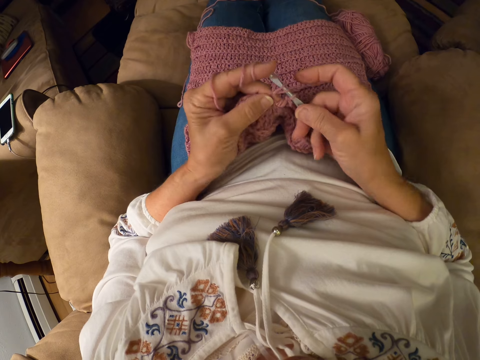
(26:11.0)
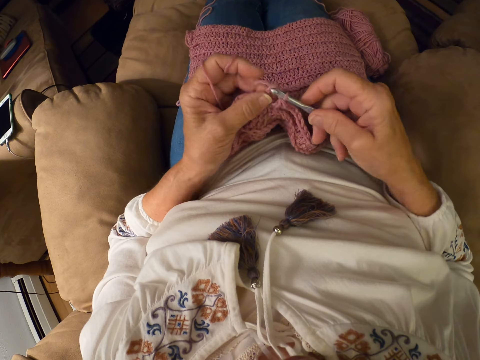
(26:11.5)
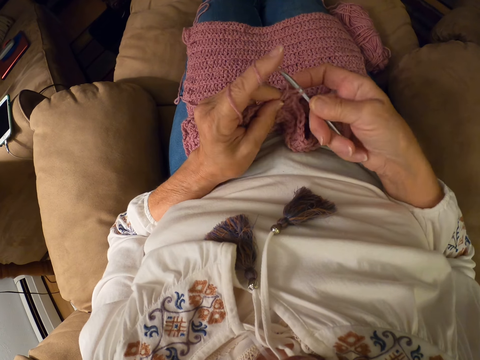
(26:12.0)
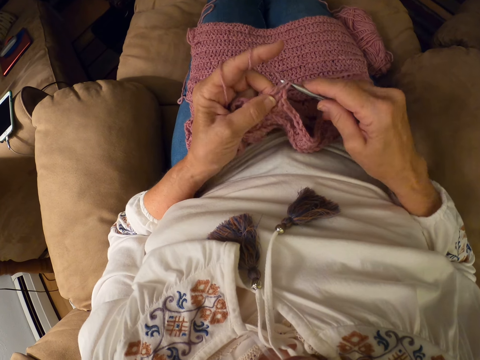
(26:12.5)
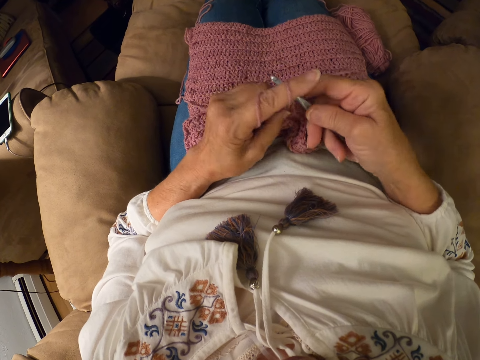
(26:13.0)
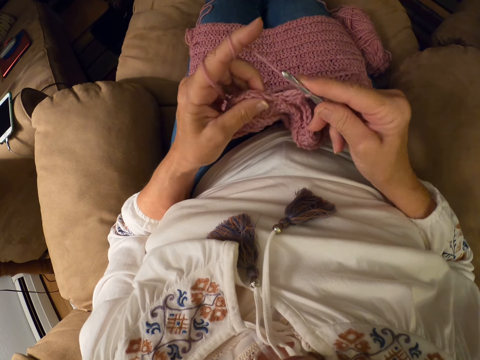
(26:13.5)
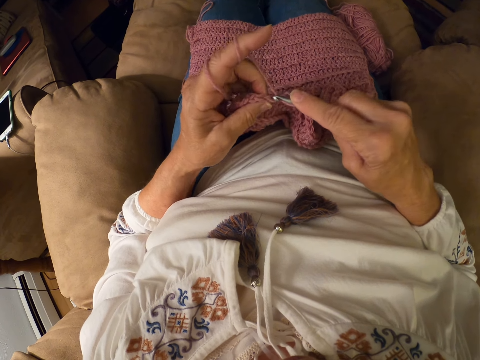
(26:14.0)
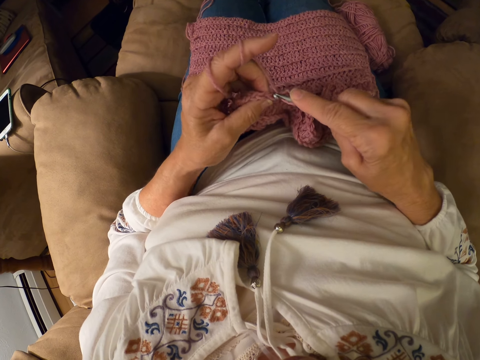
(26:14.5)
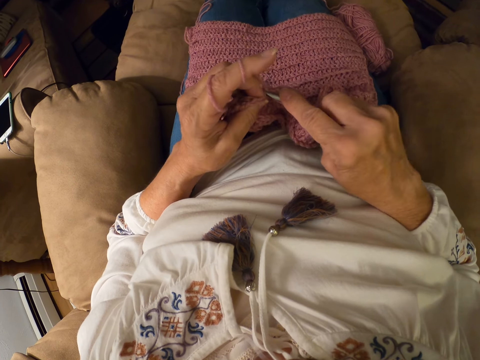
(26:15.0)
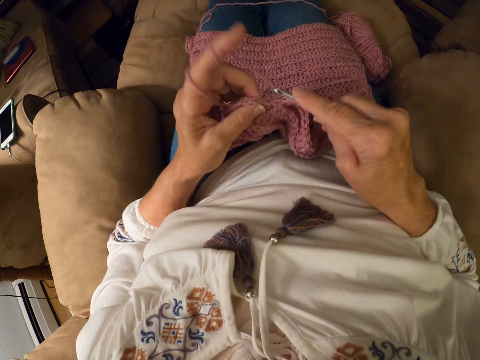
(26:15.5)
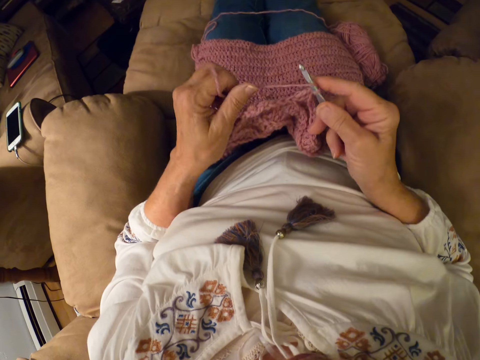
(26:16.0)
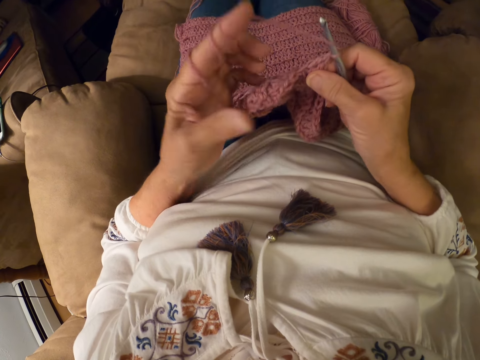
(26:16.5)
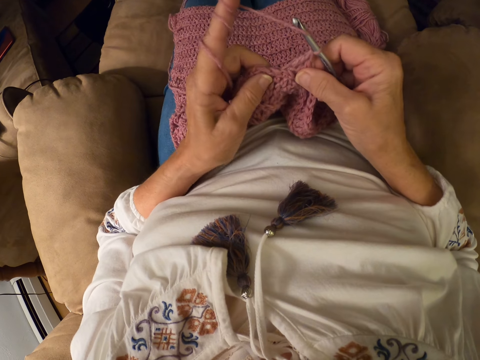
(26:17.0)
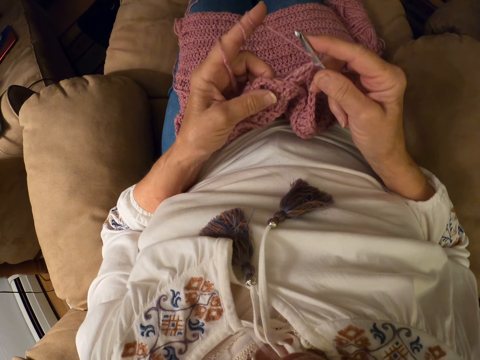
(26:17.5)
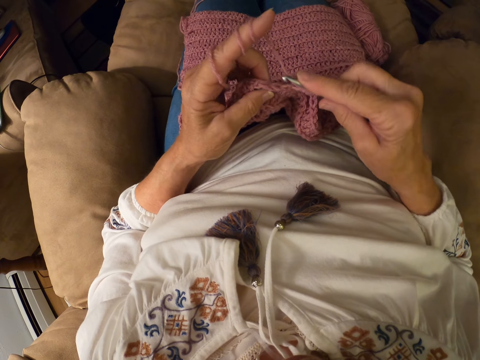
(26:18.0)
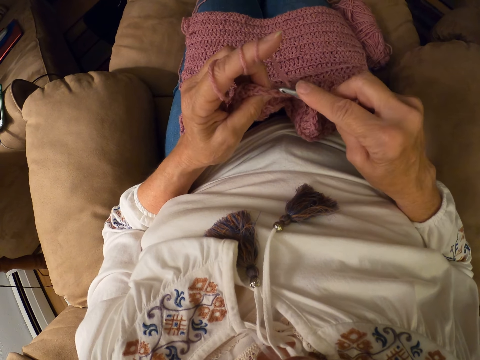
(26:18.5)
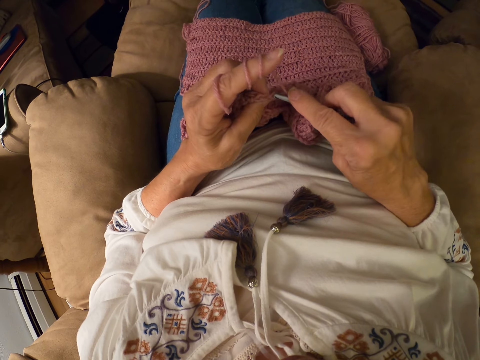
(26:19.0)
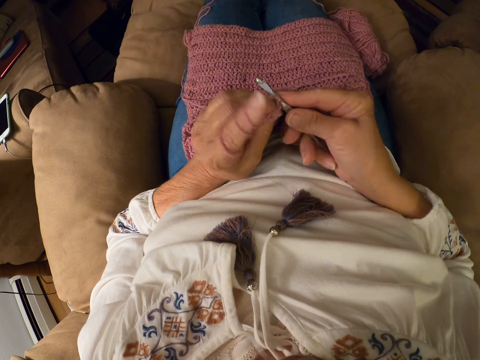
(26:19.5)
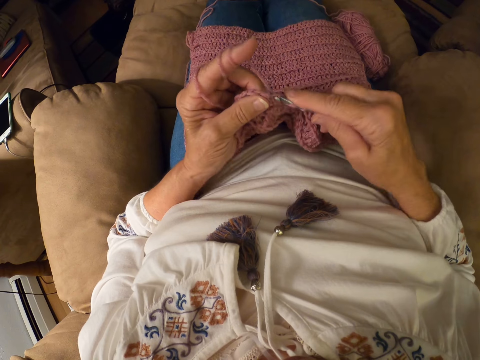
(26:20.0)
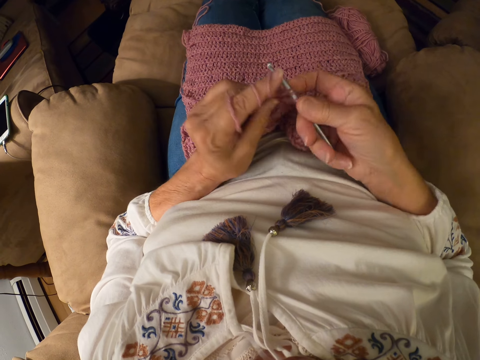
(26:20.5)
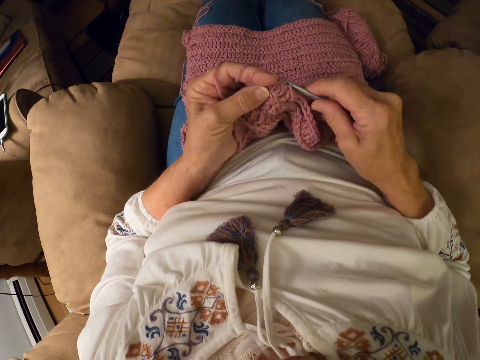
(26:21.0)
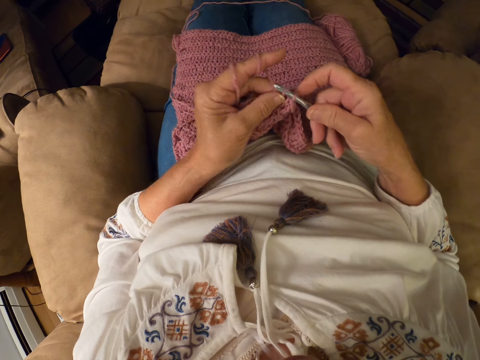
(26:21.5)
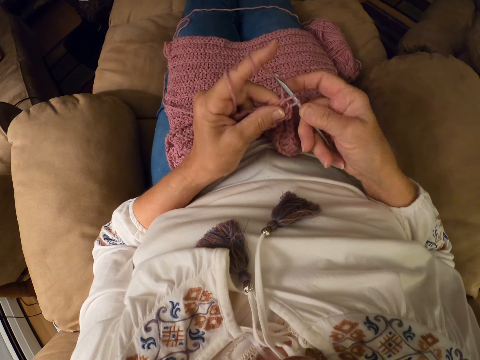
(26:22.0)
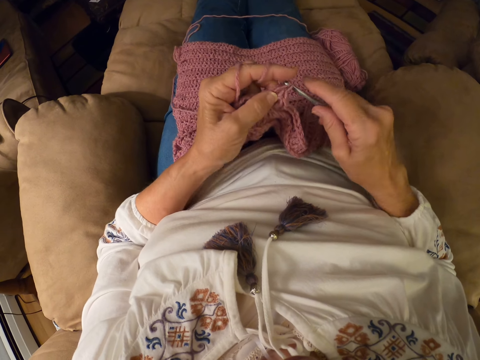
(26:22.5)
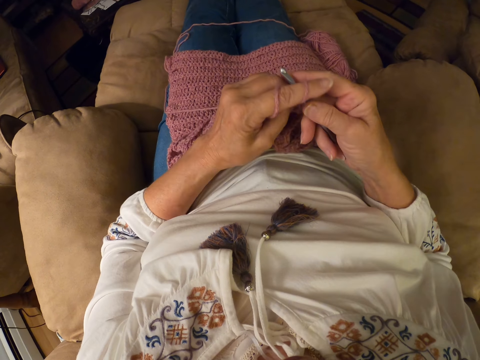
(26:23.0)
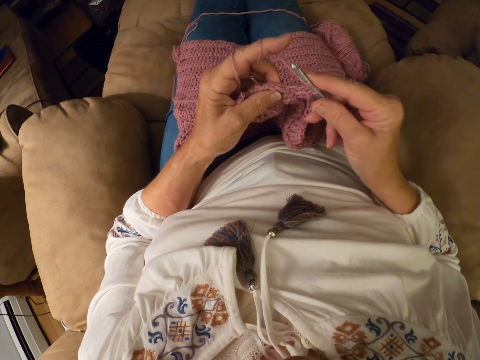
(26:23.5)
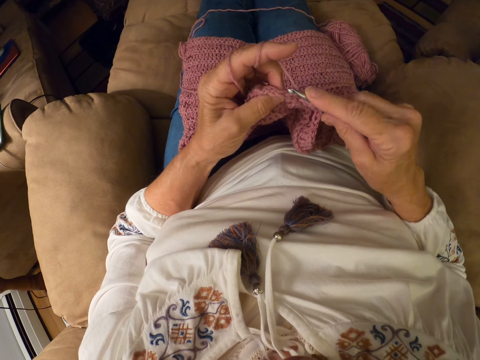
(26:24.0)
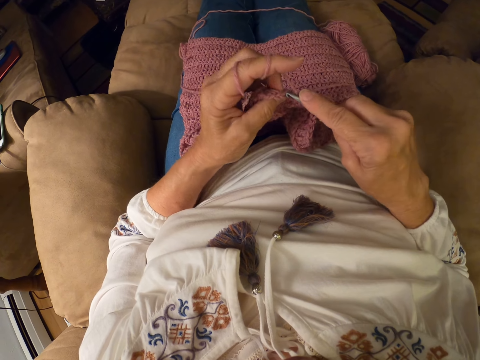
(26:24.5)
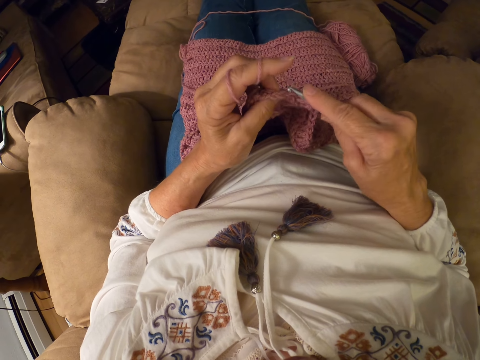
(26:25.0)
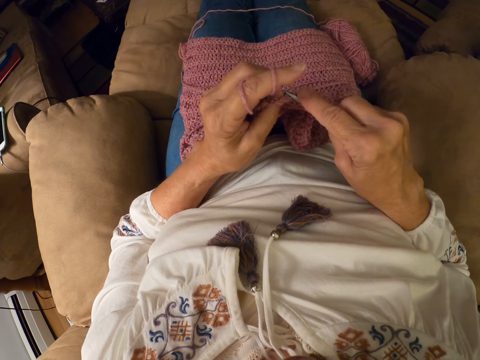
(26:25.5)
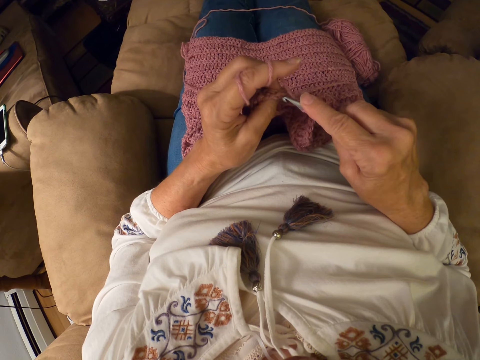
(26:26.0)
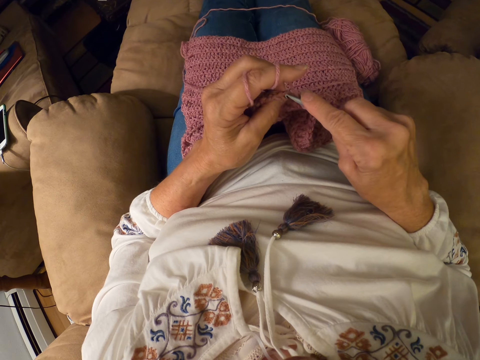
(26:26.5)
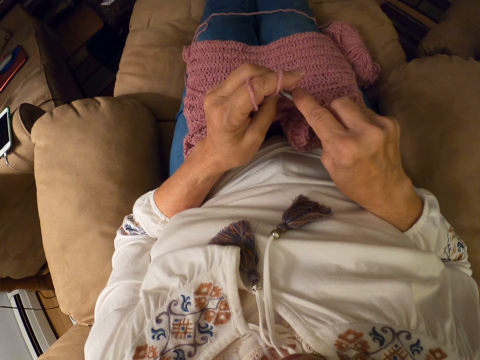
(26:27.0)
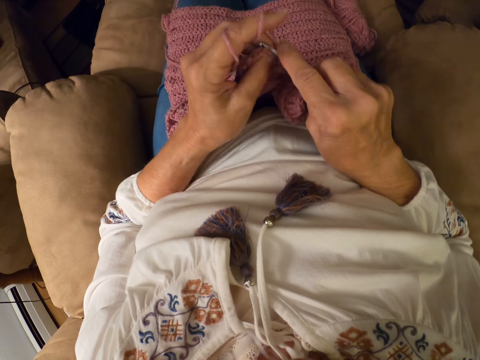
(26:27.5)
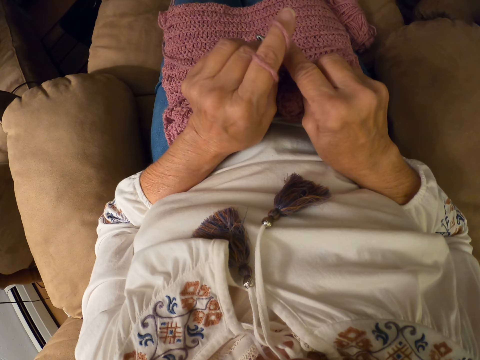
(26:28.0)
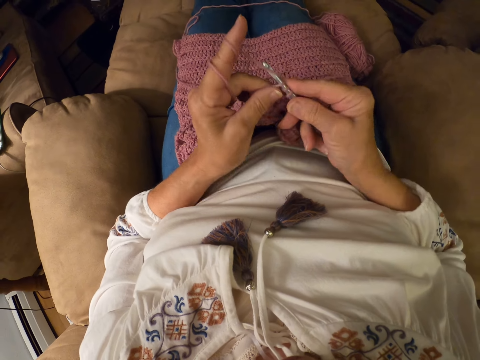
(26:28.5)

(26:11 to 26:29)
The camera wearer moves her hand backwards. She places the needle on the knitted yarn. She lets go of the knitted yarn. She rolls the yarn on her finger. She holds the knitted yarn with her fingers. She knits the yarn with the knitting needle. She moves her hand backwards. She knits the yarn with a knitting yarn.

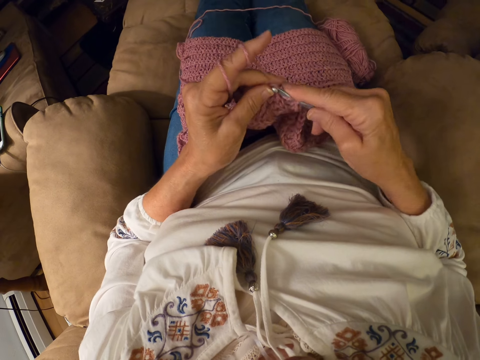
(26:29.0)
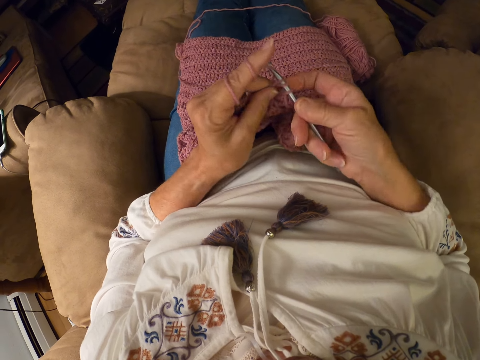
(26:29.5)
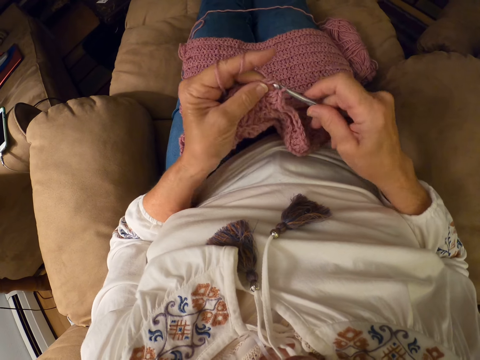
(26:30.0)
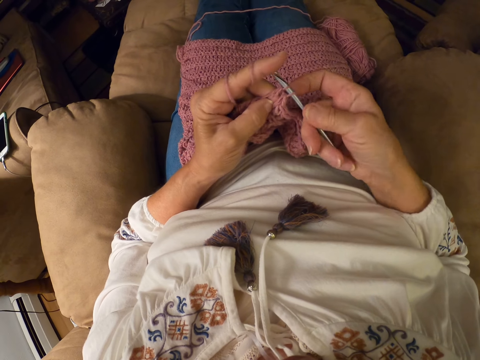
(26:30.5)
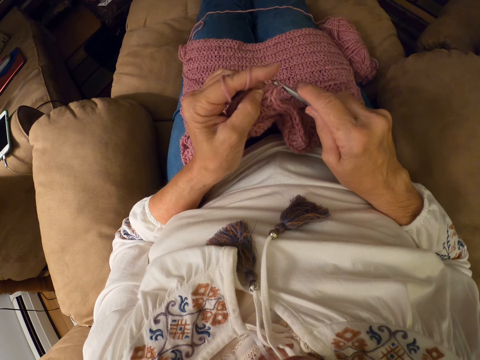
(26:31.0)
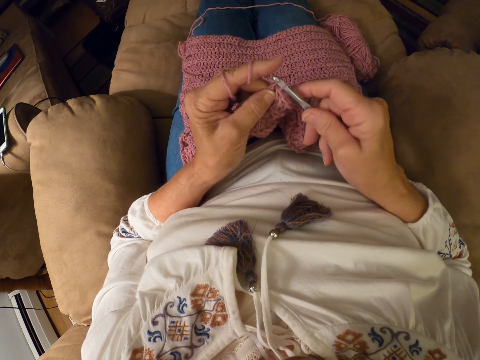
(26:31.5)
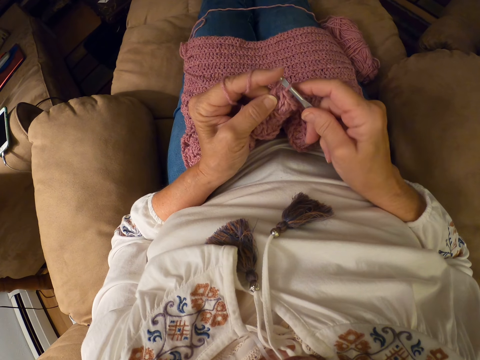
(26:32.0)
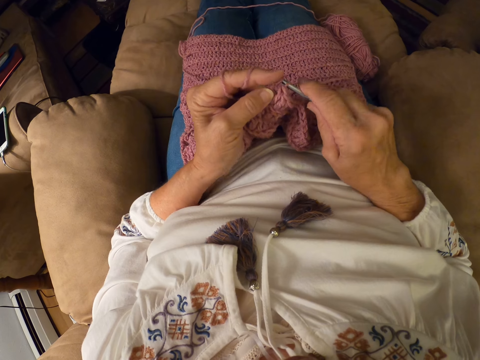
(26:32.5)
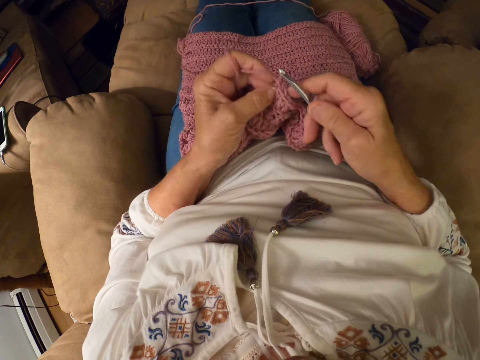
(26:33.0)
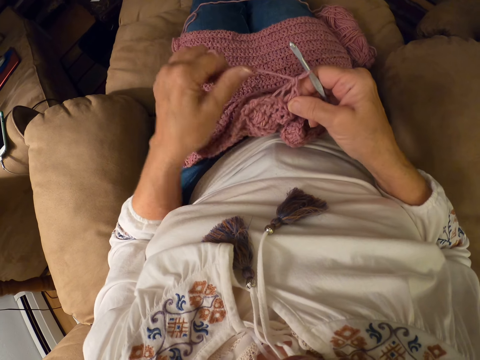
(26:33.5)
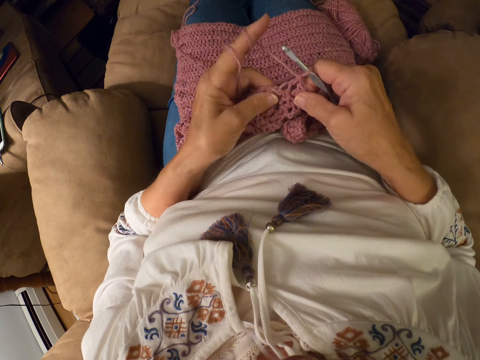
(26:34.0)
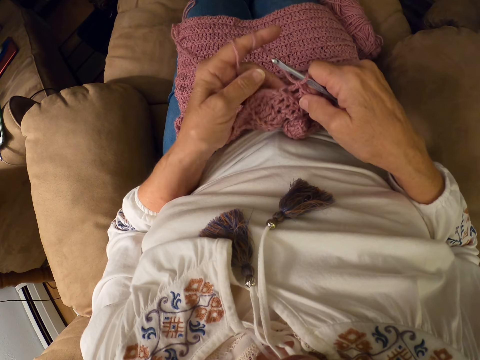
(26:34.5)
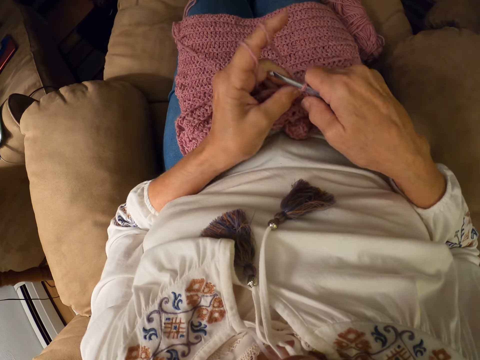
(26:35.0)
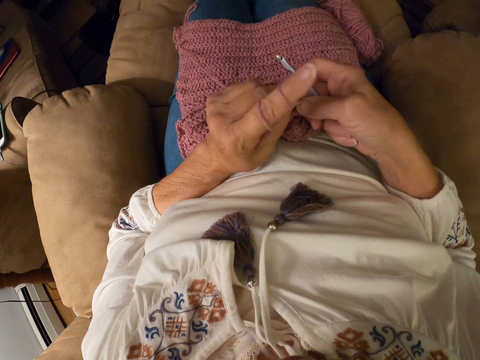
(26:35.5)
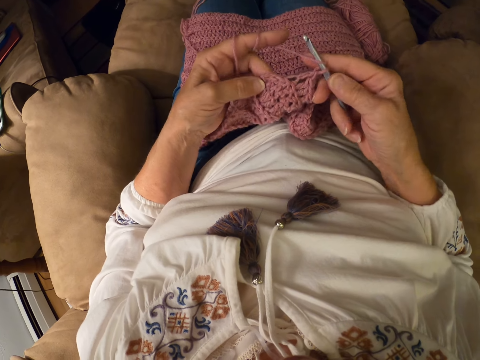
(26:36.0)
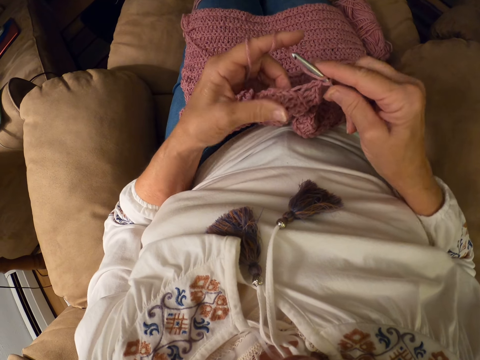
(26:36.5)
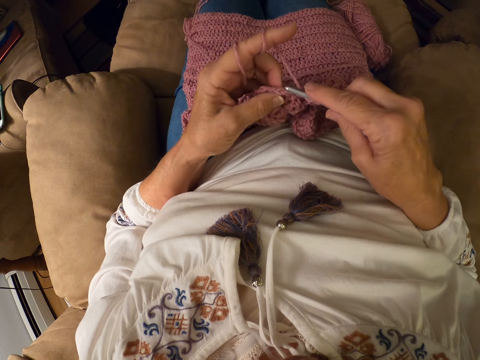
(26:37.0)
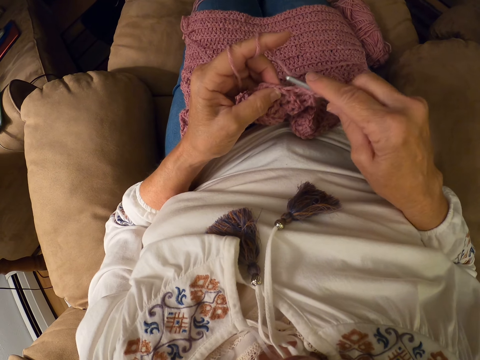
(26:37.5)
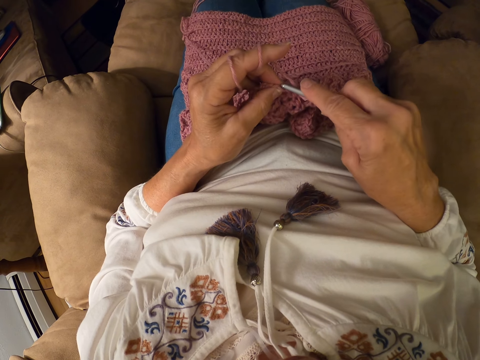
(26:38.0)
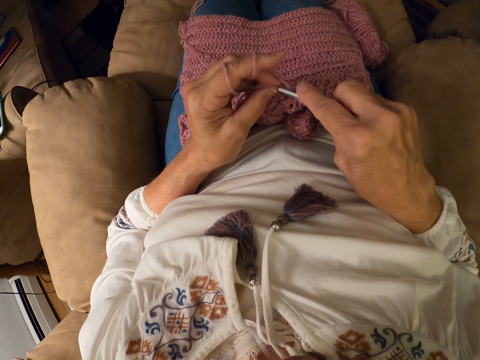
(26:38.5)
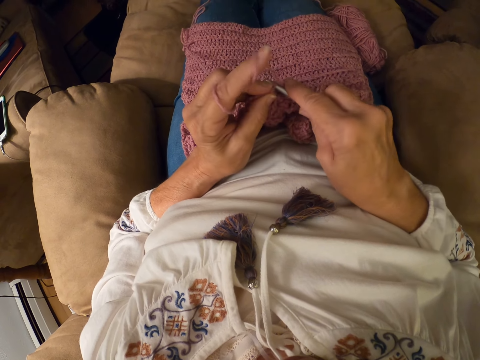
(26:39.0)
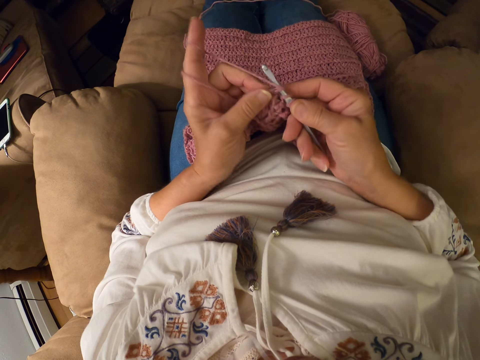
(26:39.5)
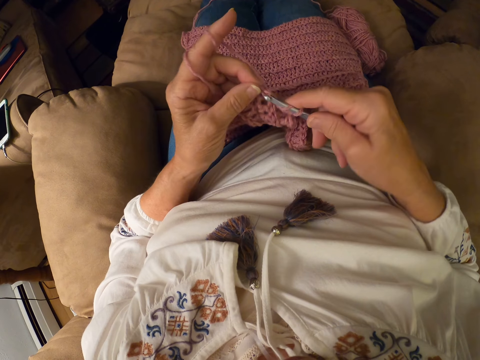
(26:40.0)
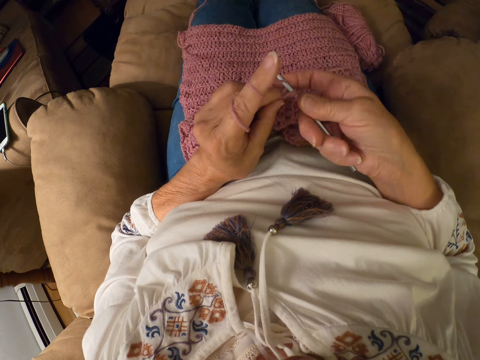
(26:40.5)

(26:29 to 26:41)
The camera wearer holds the knitted yarn with her other hand. She lets go of the knitted yarn. She rolls the yarn on her finger. She holds the knitted yarn with her other hand. She moves her hand towards the knitting needle. She moves her hand backwards. She lets go of the knitted yarn. She holds the knitted yarn with her fingers. She knits the yarn with the knitting needle.
